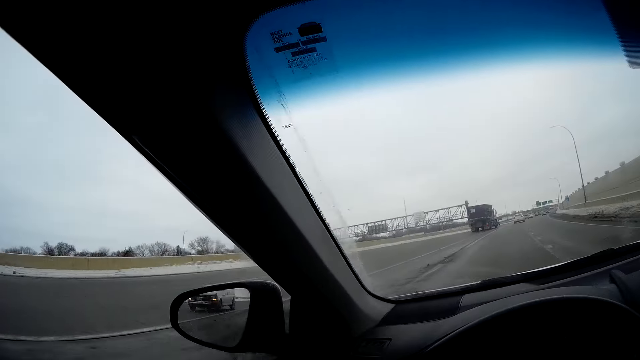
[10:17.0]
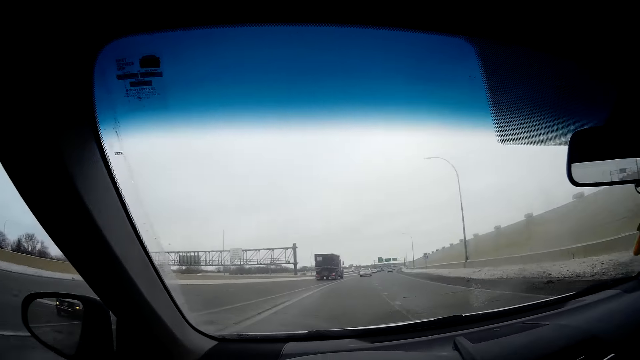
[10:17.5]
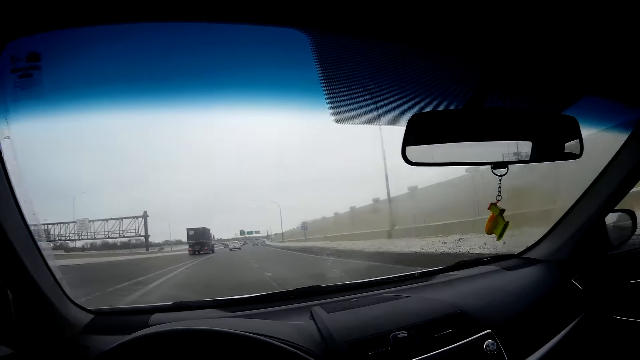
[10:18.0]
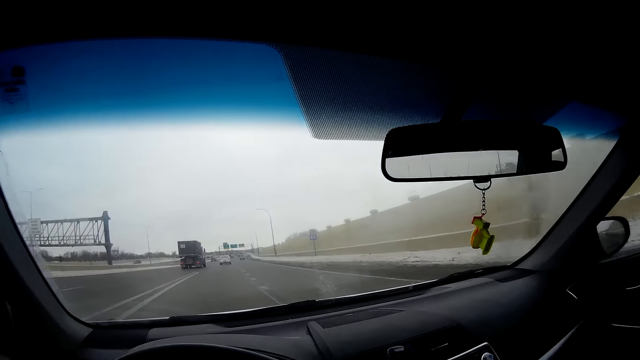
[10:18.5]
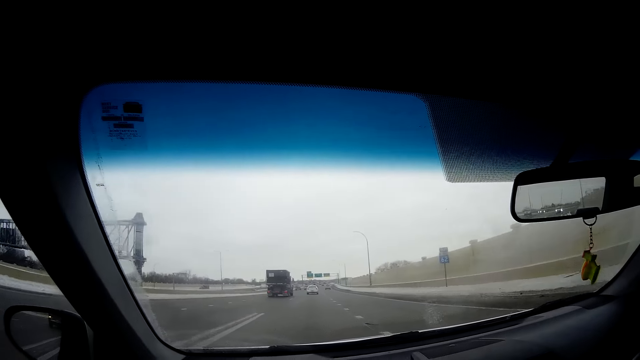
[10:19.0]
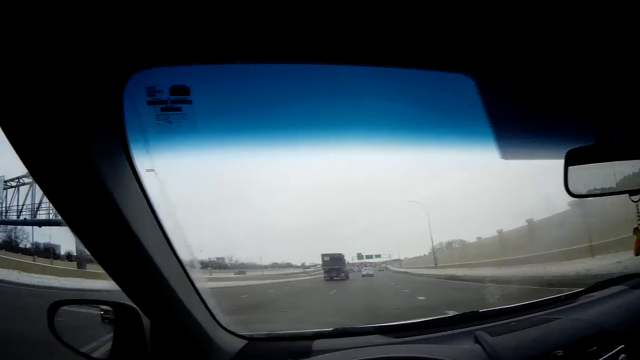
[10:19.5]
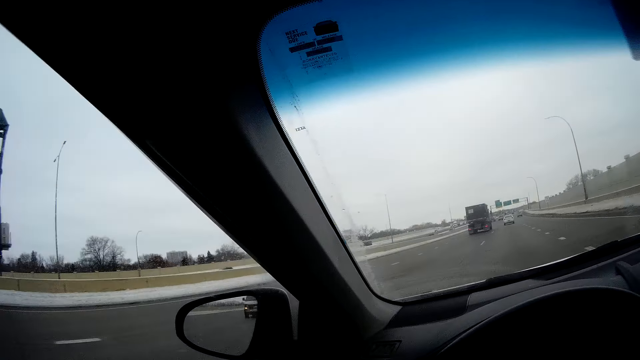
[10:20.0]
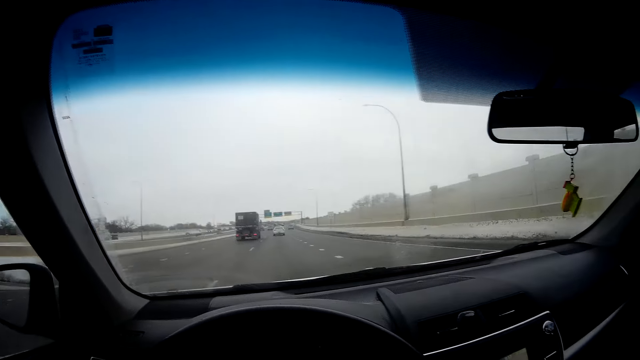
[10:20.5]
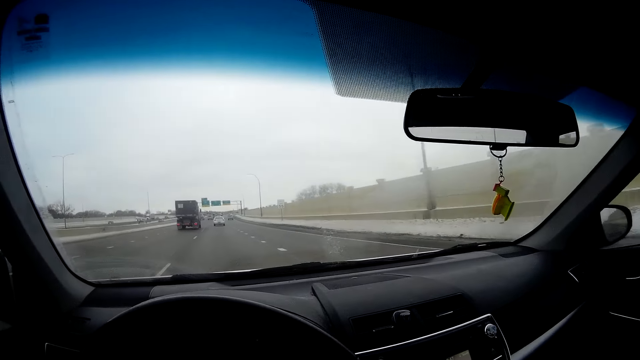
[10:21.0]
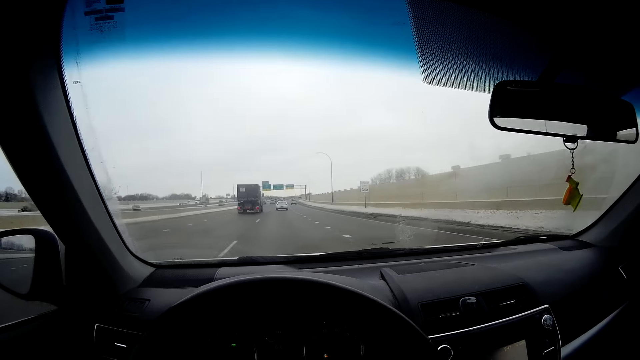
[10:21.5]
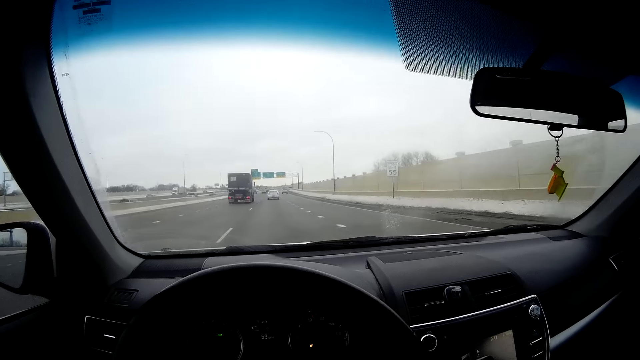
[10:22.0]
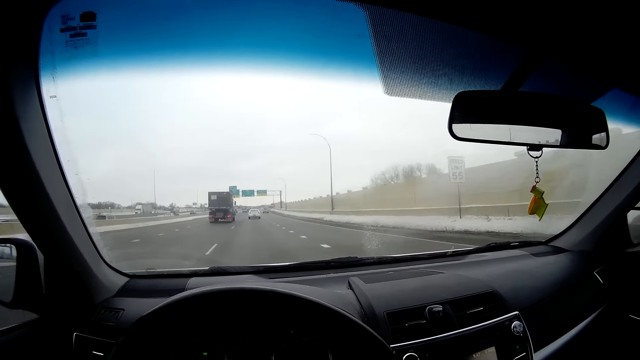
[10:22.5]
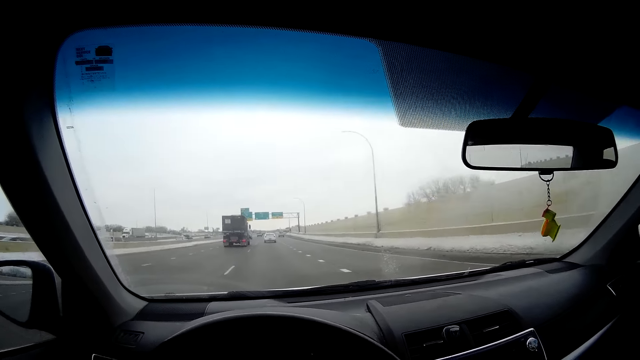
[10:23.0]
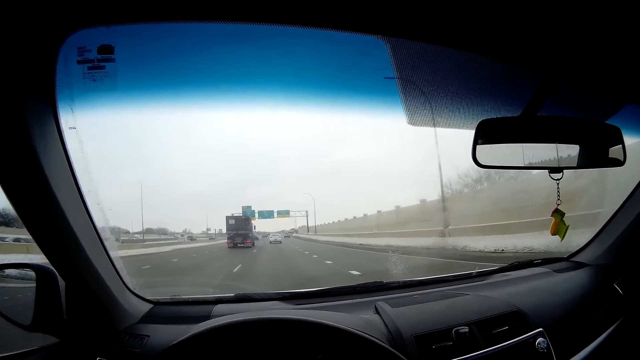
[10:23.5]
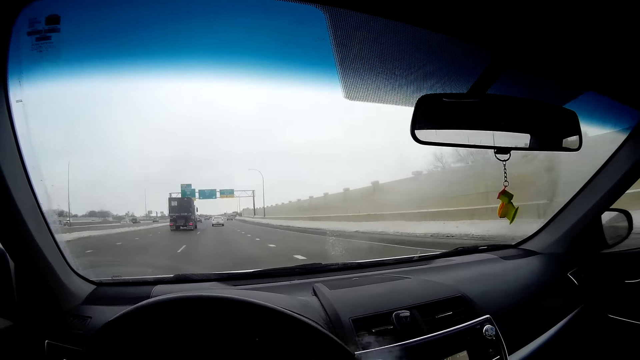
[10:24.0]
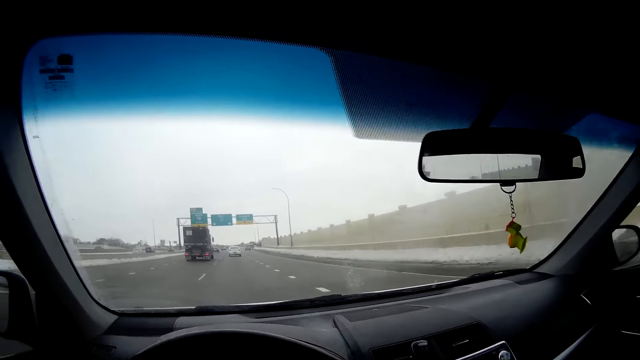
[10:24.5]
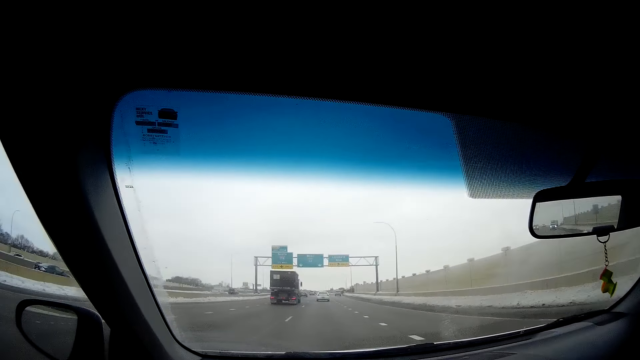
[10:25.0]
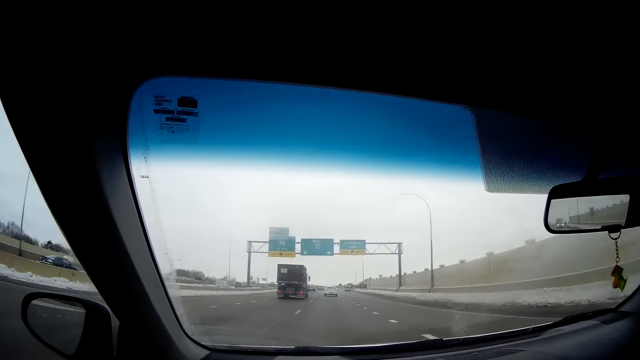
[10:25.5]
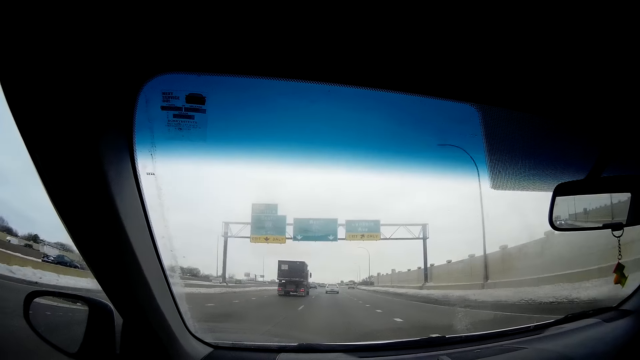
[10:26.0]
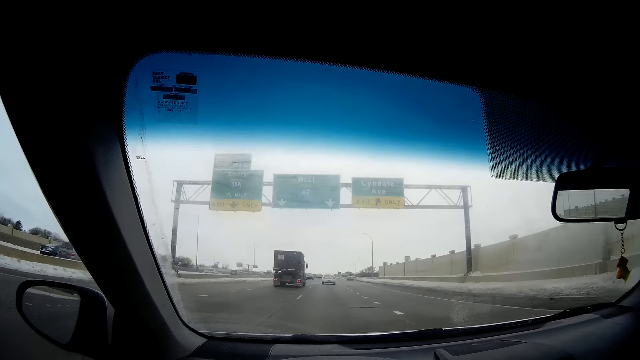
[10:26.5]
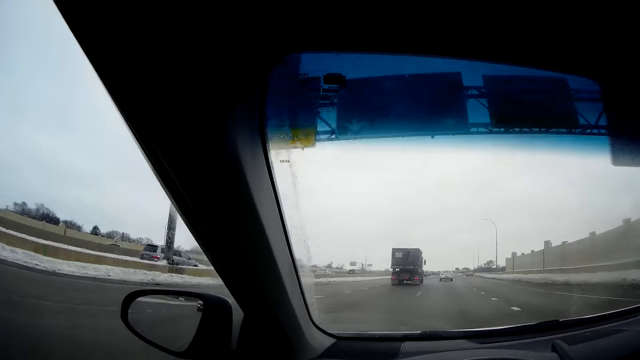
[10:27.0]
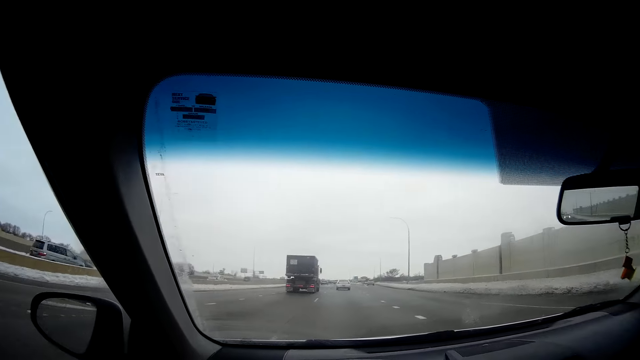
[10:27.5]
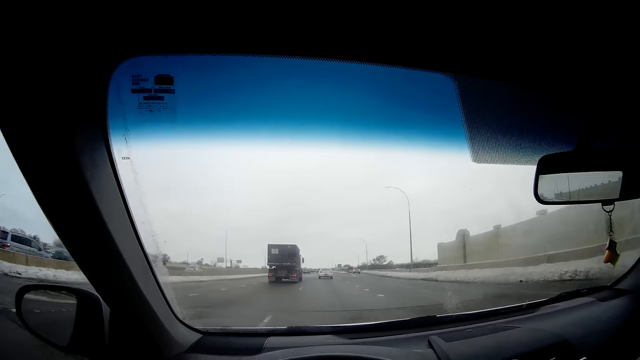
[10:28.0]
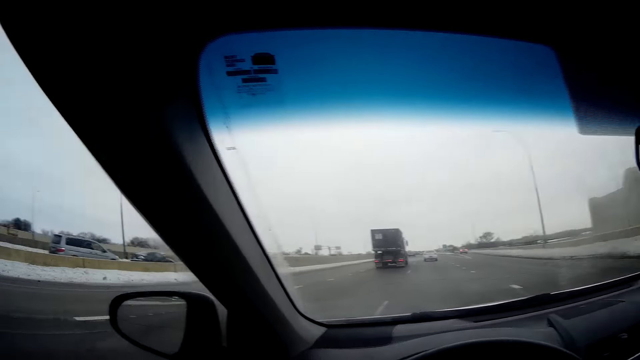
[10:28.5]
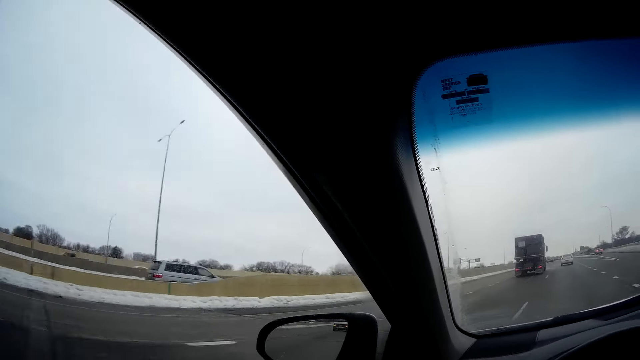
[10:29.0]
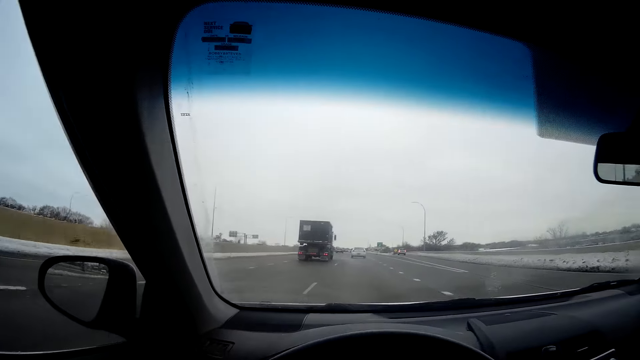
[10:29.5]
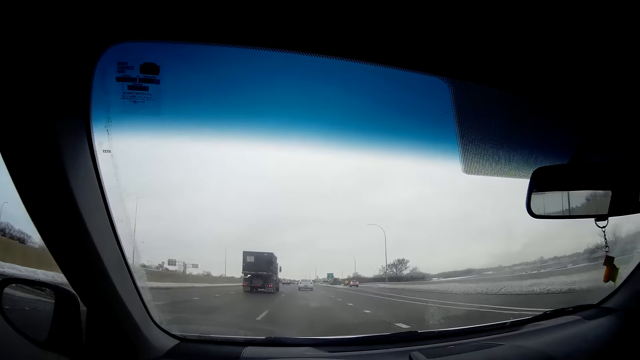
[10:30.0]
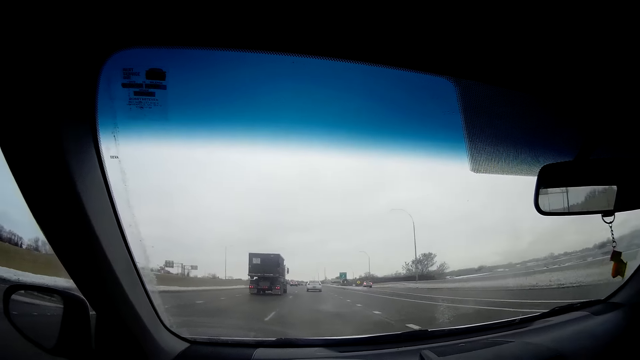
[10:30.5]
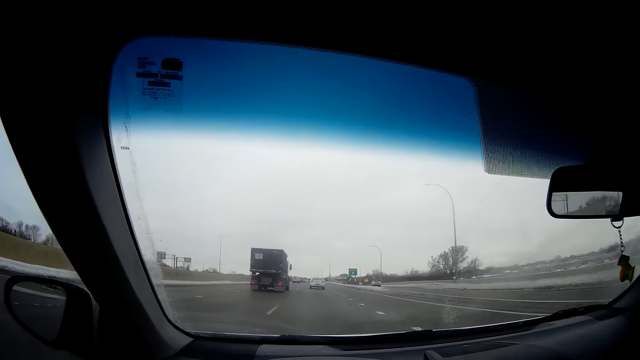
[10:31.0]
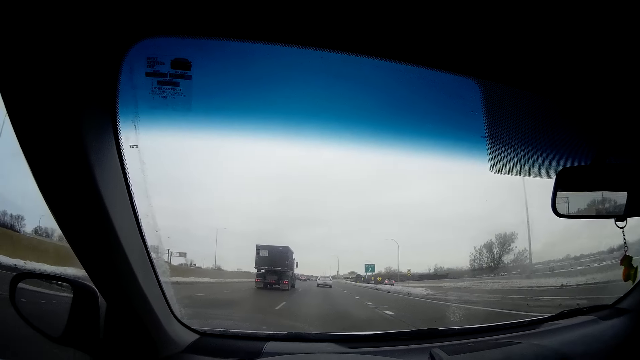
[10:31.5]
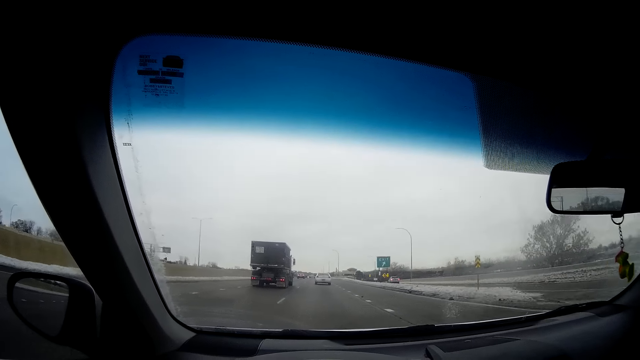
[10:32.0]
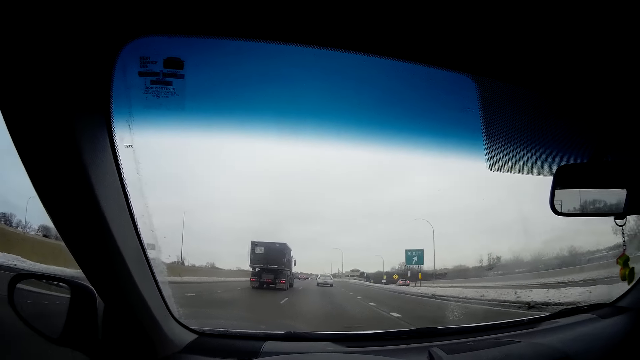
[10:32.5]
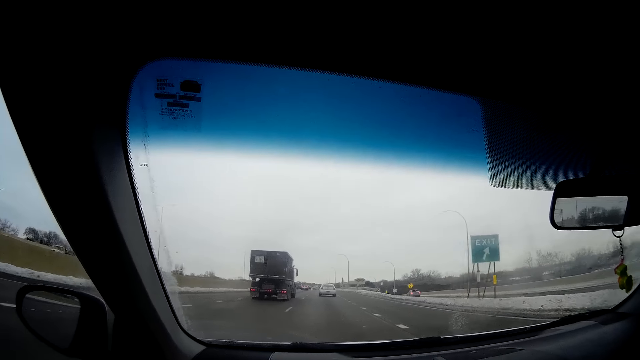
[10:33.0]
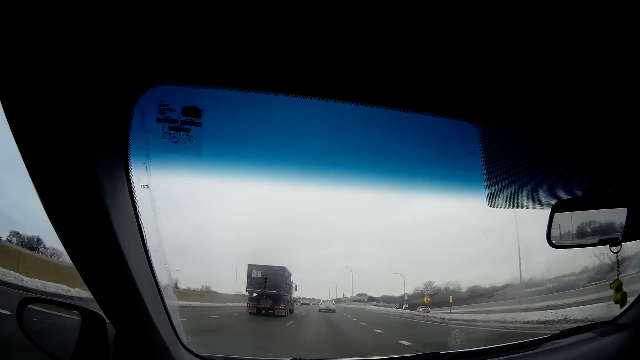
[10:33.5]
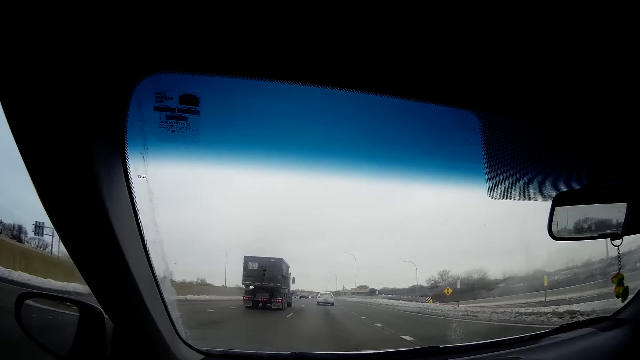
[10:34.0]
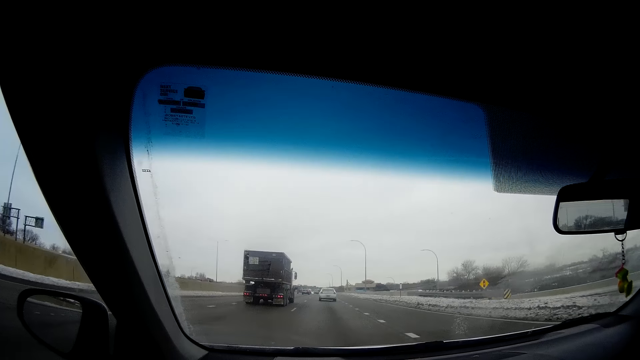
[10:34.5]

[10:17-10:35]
The camera wearer looks around. They drive on the road.

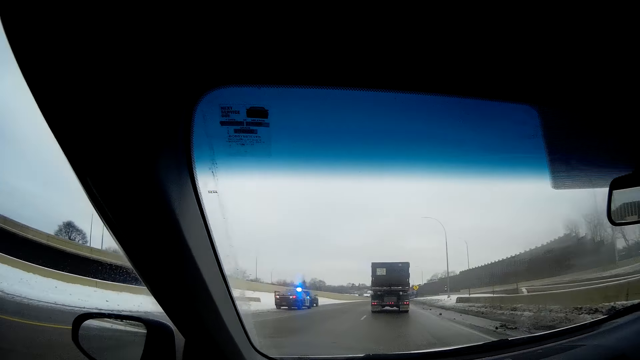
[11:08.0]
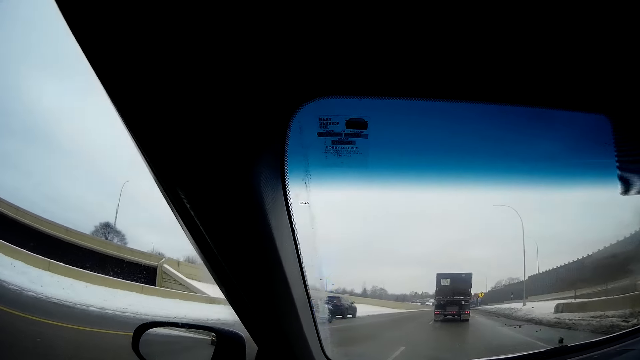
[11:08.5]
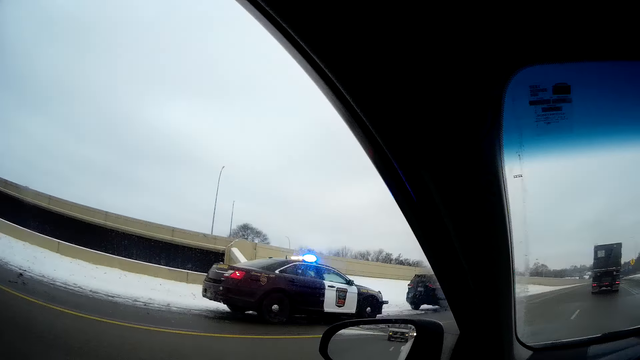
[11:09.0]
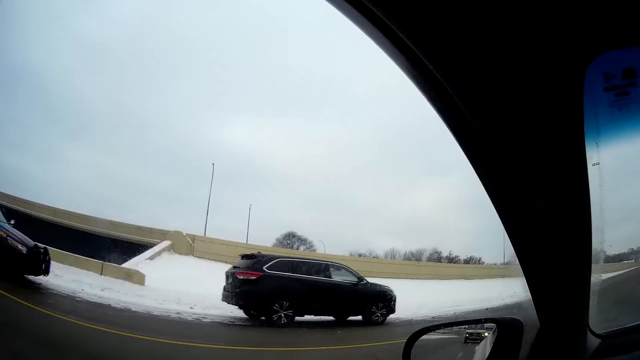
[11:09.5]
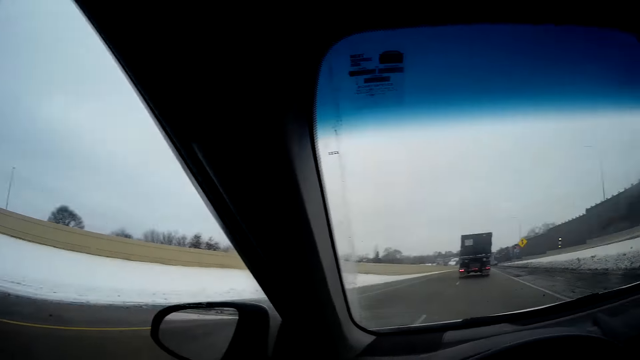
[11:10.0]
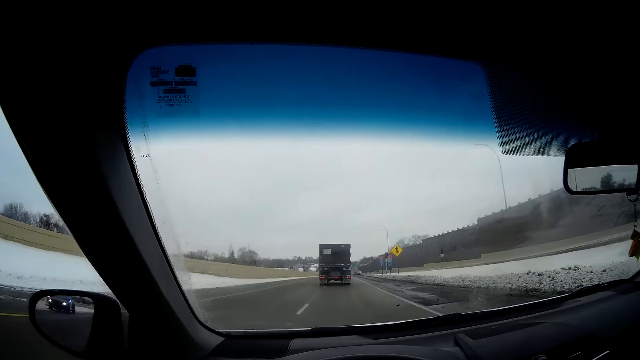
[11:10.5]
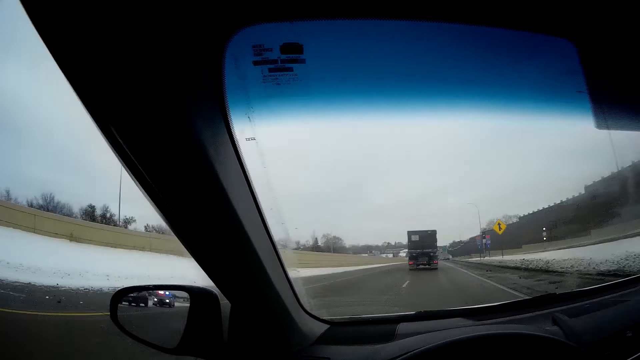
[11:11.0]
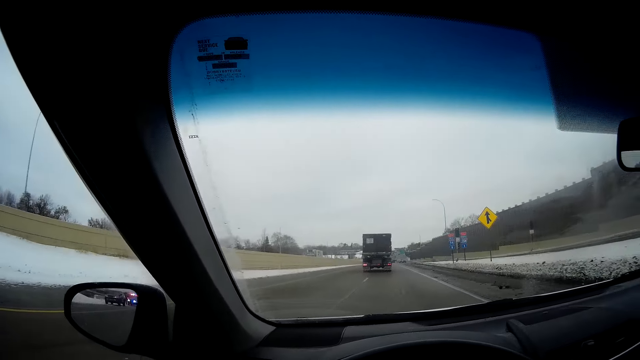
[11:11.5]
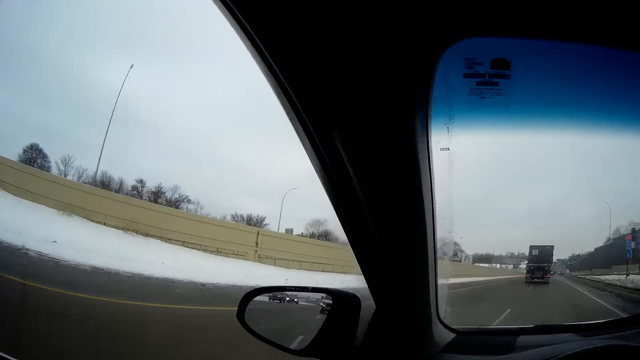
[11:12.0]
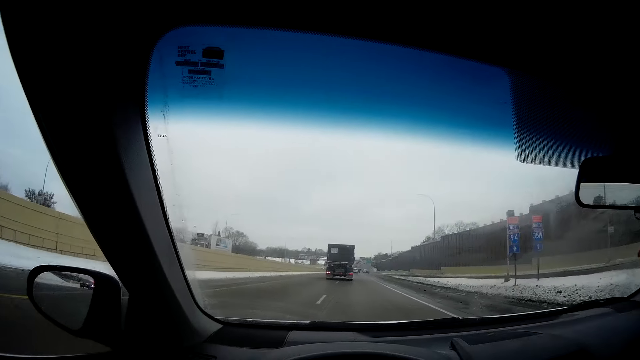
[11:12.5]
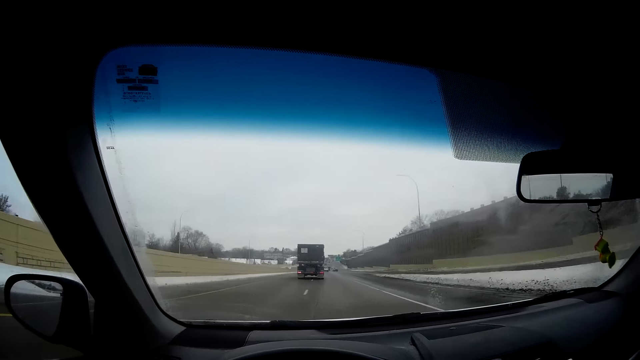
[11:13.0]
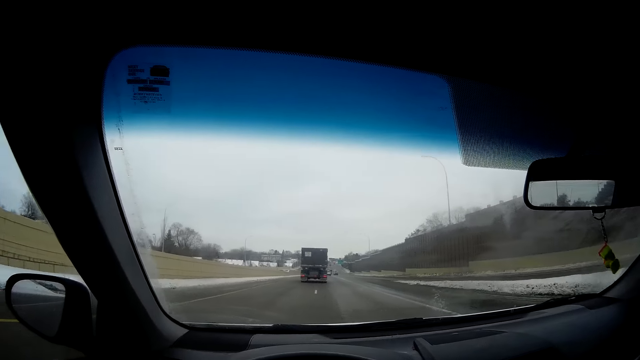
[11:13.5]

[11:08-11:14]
The camera wearer looks out through the window. They drive on the road.
